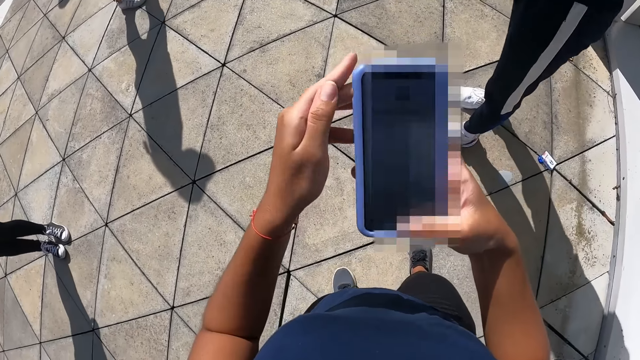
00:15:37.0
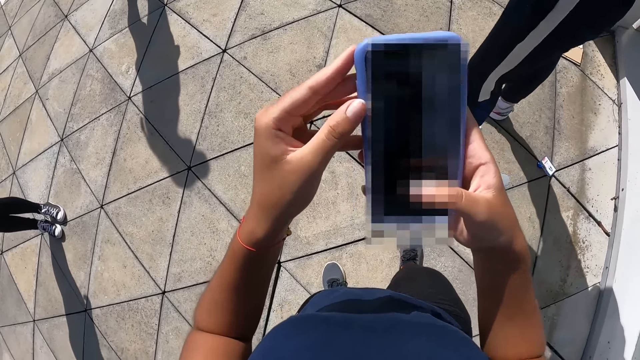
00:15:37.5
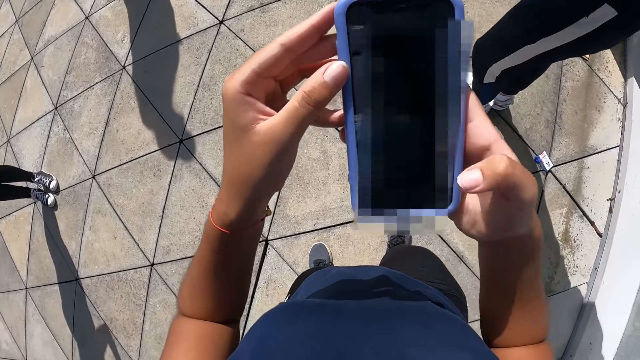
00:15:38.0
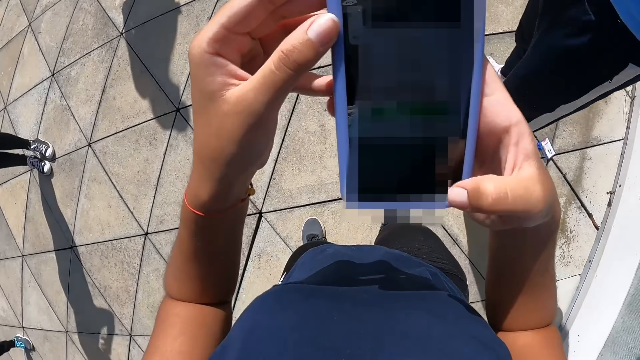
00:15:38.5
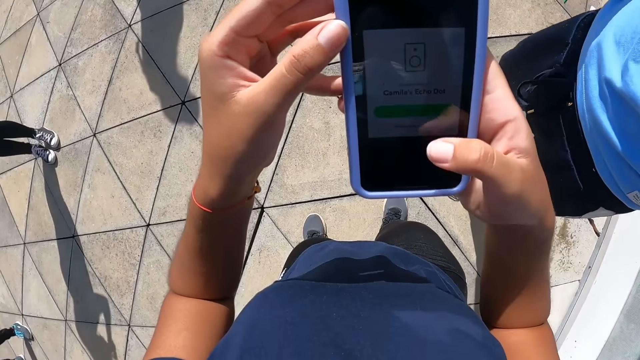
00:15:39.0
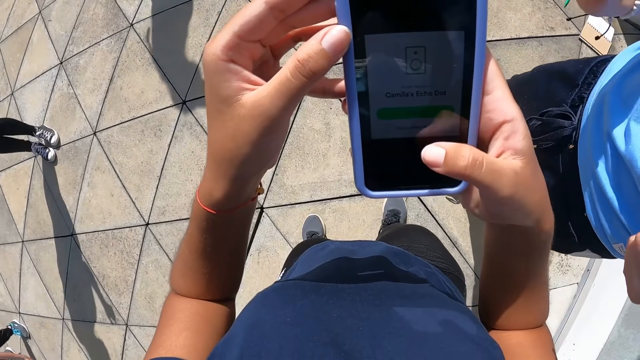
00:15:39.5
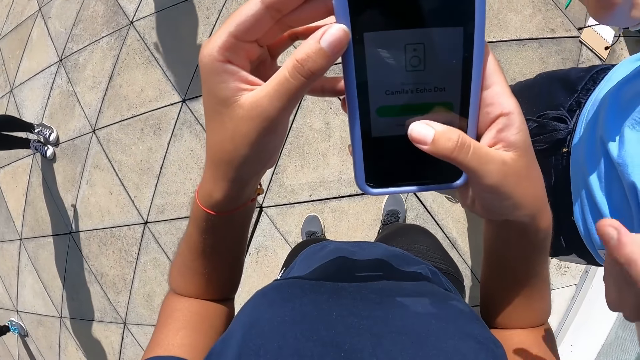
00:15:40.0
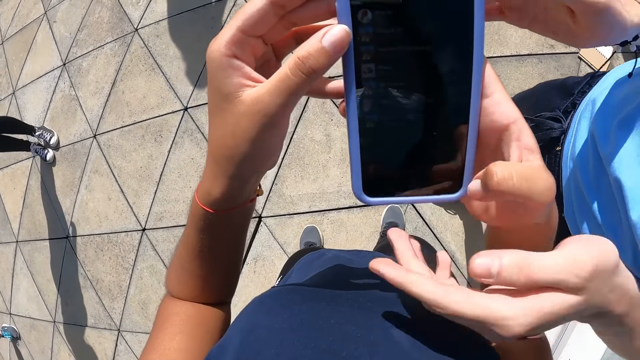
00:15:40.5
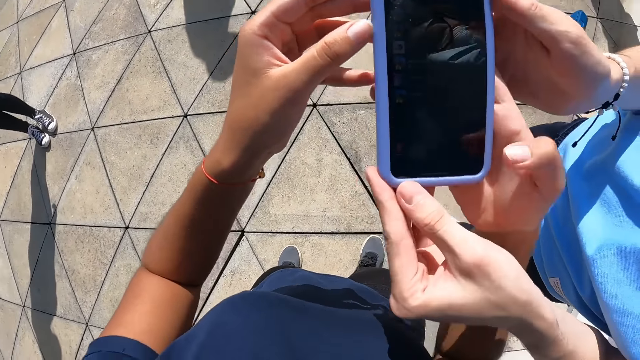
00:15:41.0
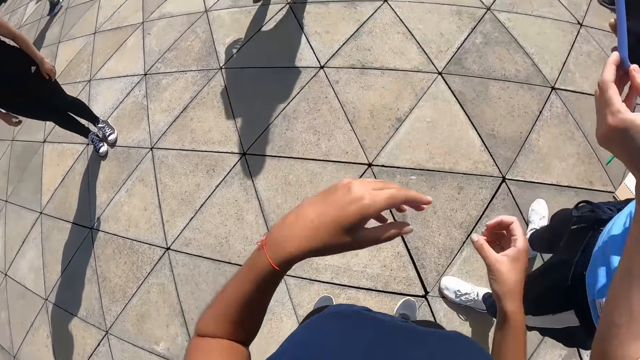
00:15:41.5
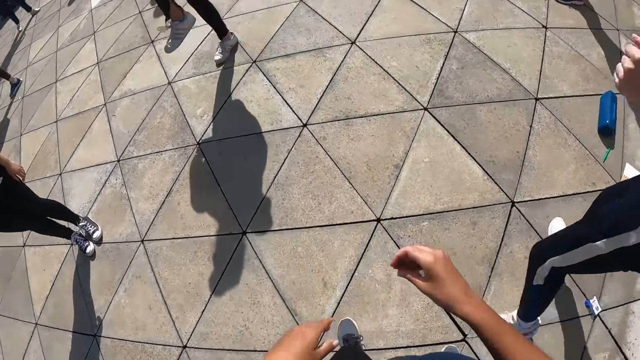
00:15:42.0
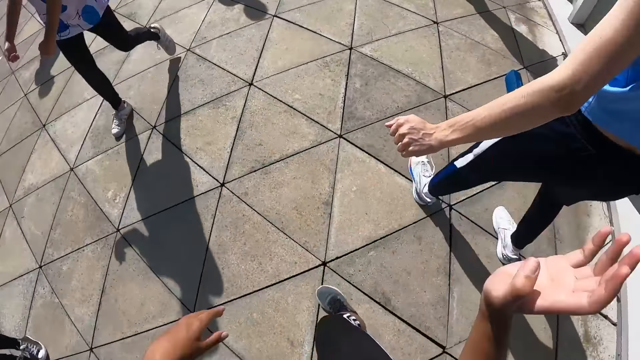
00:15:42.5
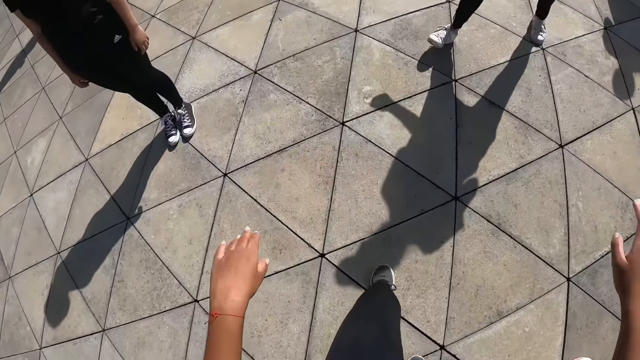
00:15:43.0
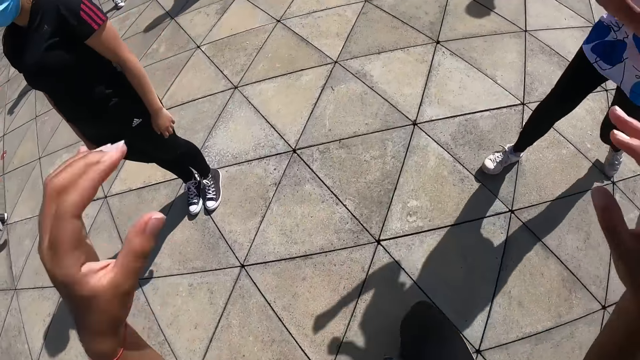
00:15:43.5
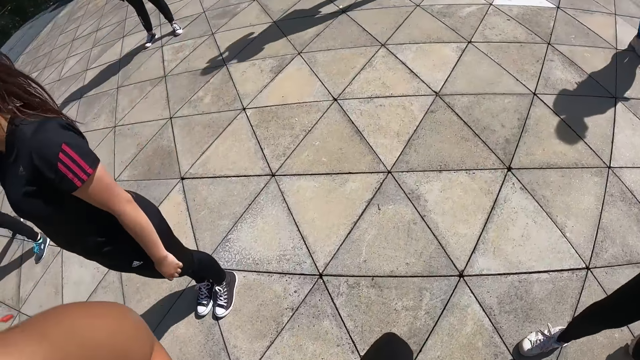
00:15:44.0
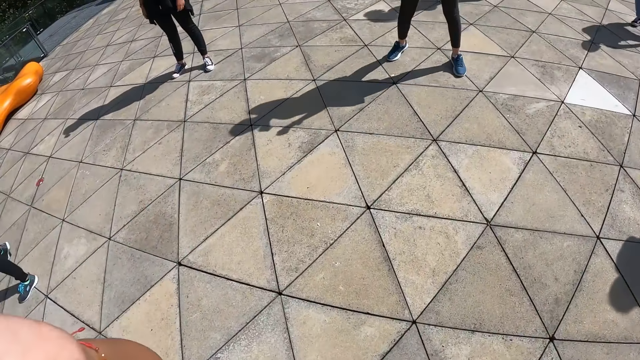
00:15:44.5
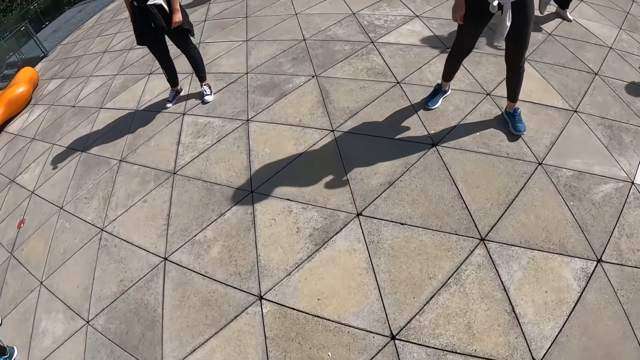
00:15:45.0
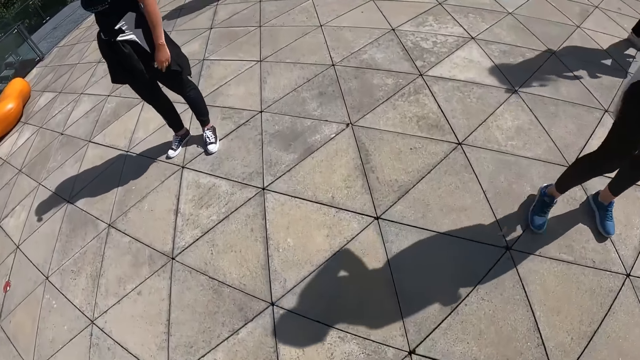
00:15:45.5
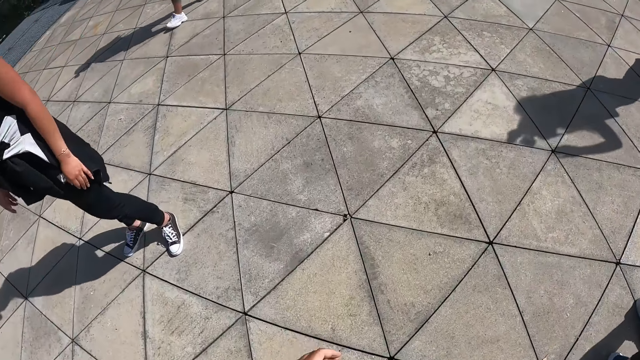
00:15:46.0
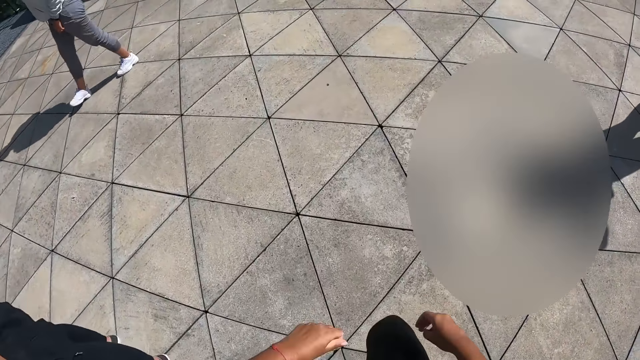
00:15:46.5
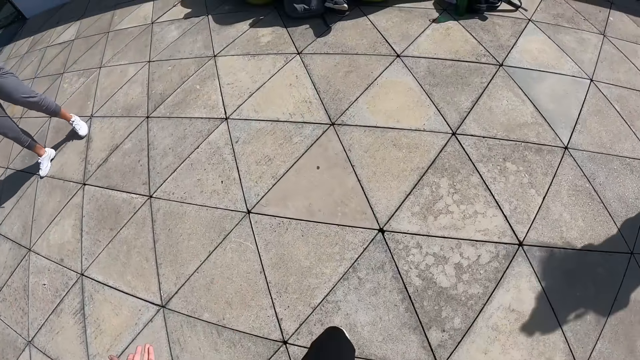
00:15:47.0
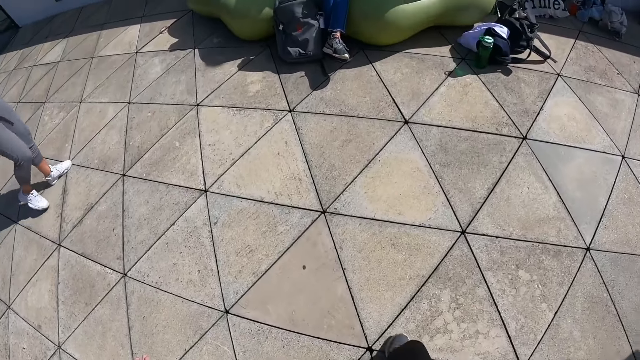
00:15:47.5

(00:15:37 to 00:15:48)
A man takes the phone from the camera wearer's hands with both hands. The camera wearer moves away from the man. She walks around. She raises her right hand. She lowers her hands. She moves her hands towards her head. She lowers her hands.

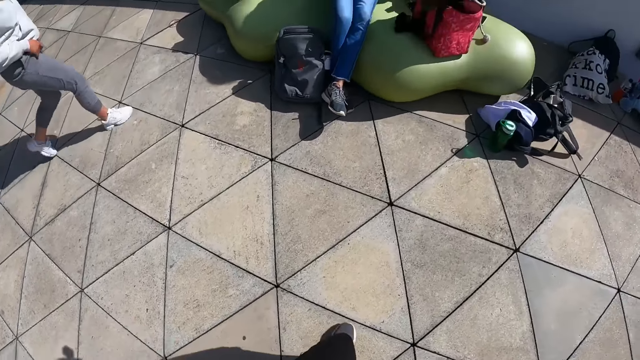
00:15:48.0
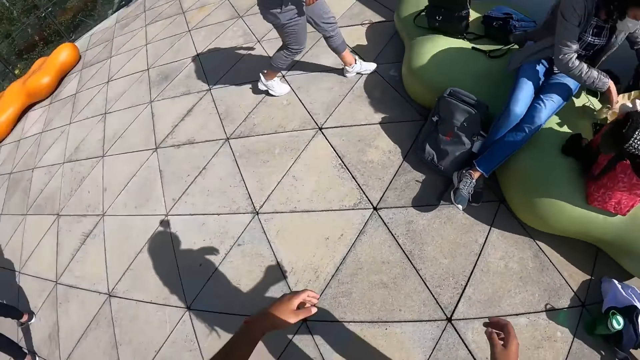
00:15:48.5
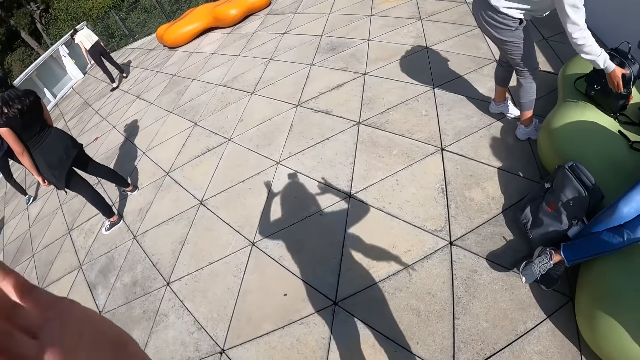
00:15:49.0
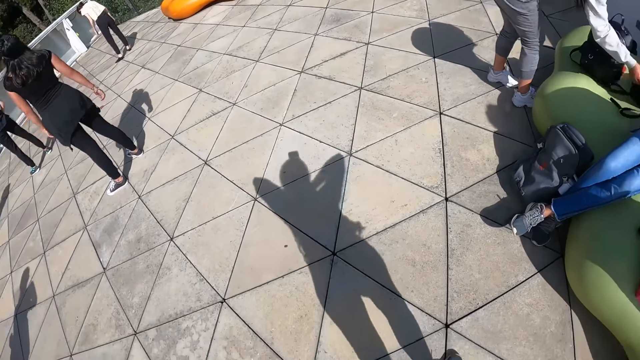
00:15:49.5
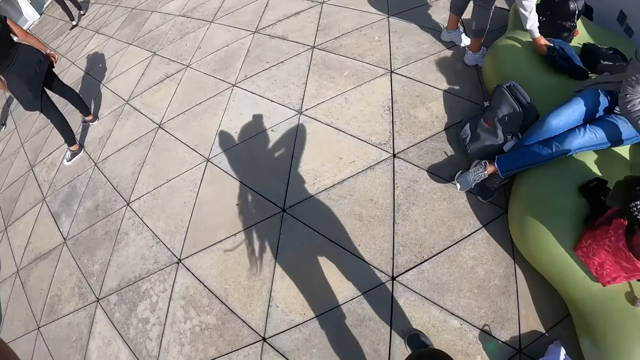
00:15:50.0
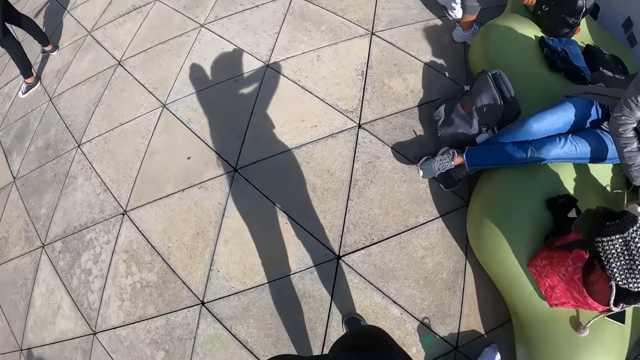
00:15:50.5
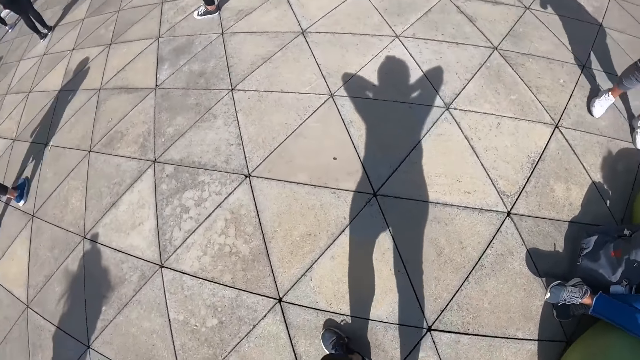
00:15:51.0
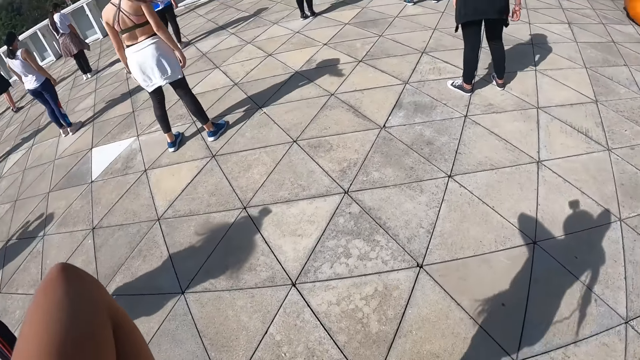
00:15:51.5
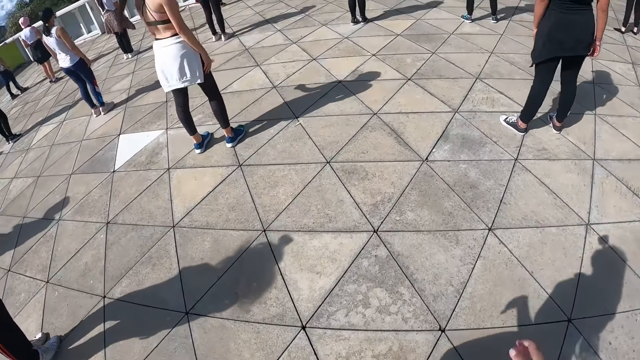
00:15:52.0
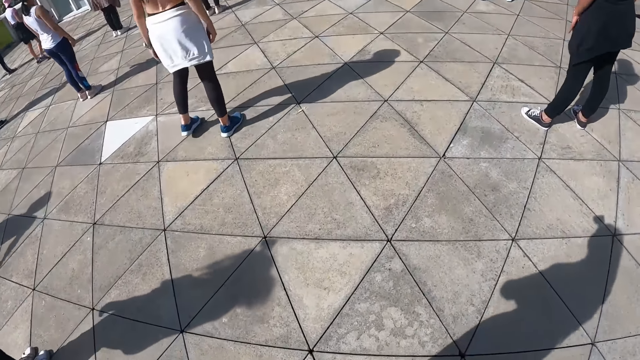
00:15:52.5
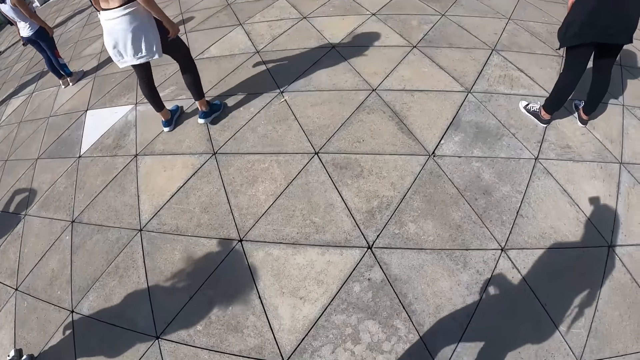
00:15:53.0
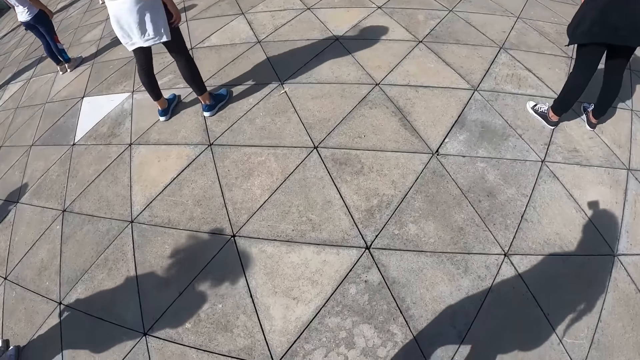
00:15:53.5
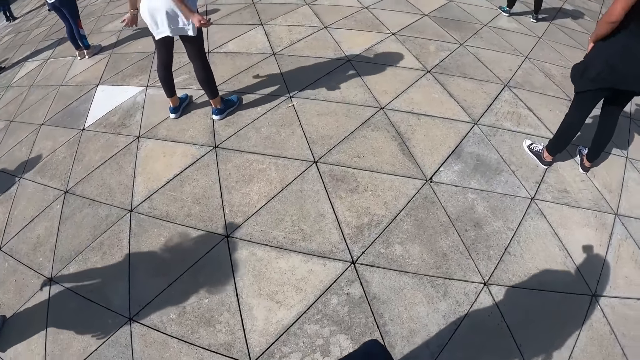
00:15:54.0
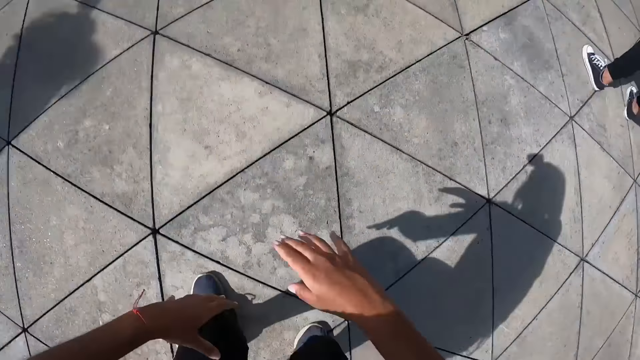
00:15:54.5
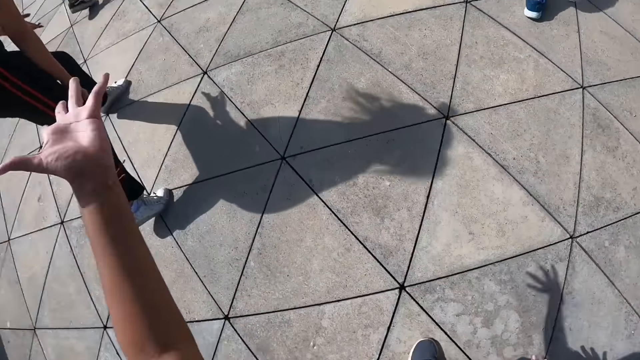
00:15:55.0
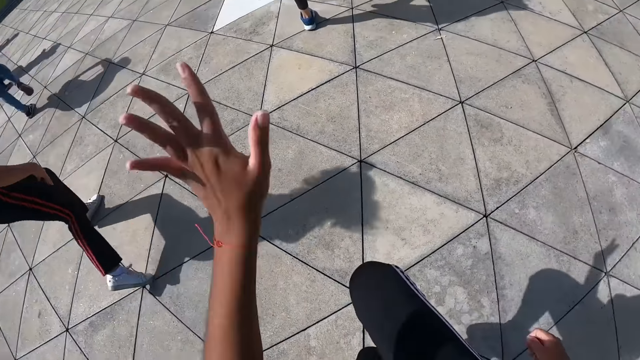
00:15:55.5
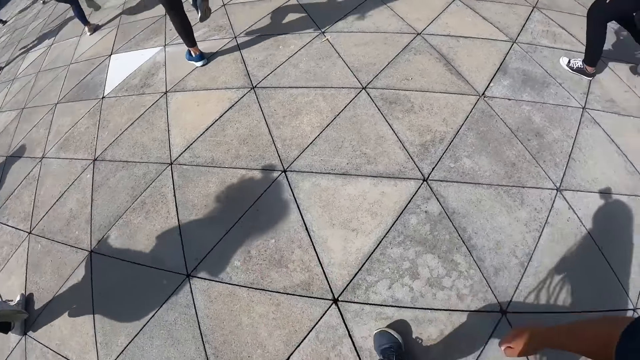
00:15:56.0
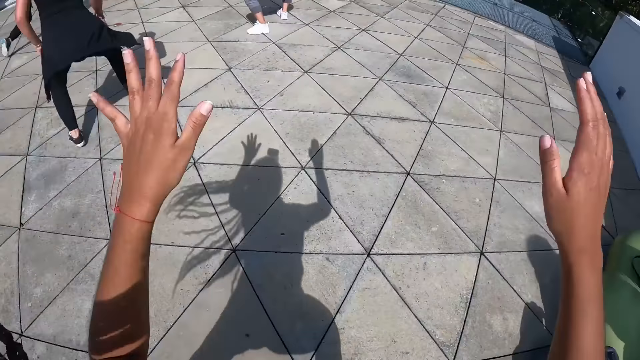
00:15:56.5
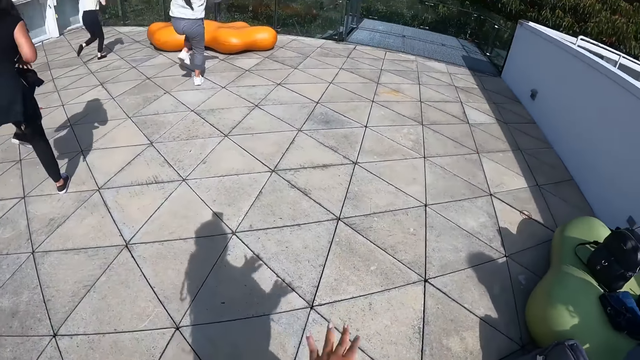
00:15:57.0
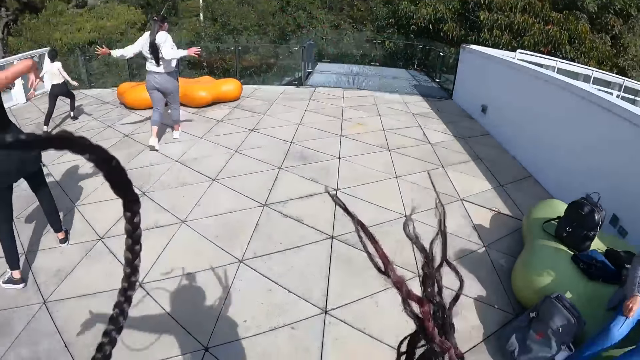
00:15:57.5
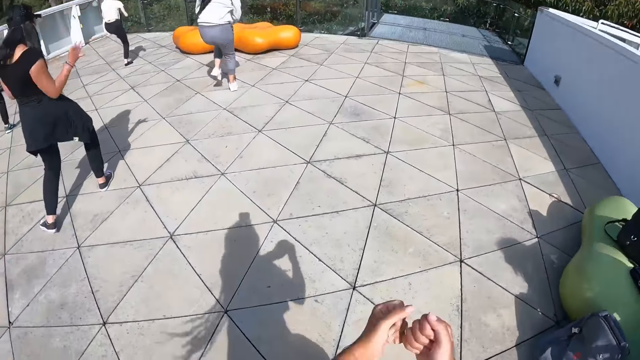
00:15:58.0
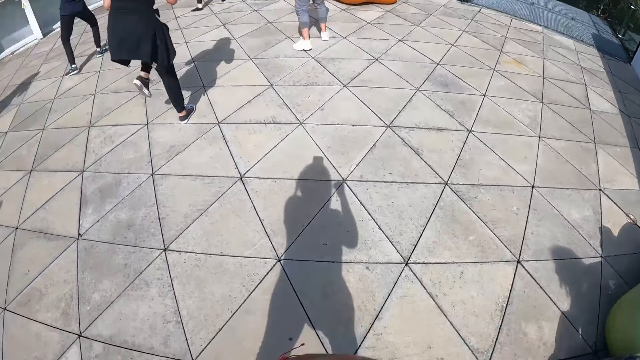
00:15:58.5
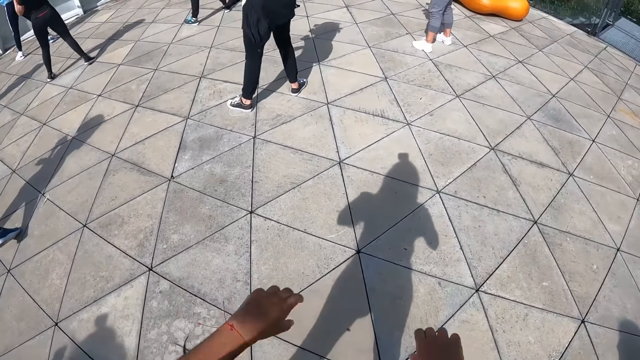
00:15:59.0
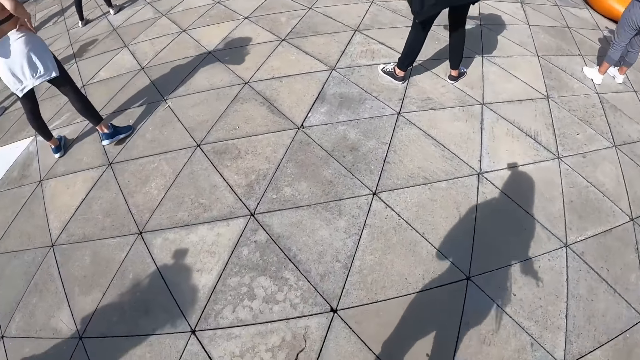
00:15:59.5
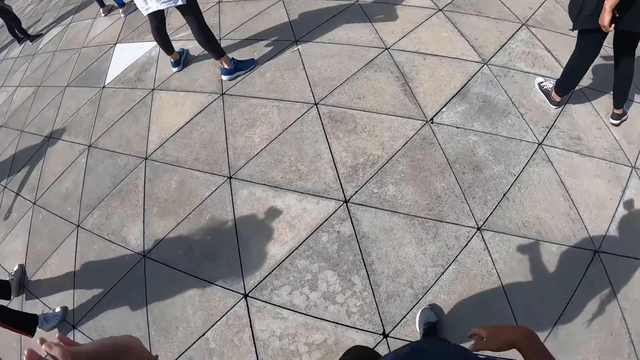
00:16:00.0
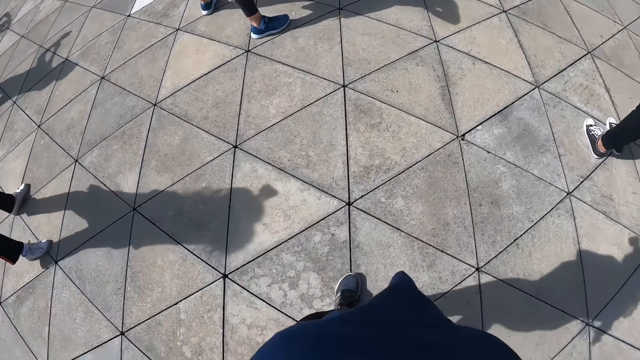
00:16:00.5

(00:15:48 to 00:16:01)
The camera wearer moves her hands towards her head. She looks around. She lowers her hands. She does exercise. She dances with the group of people.
